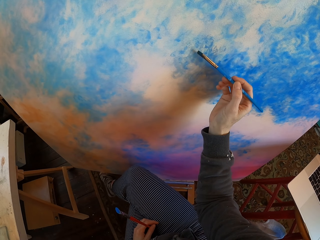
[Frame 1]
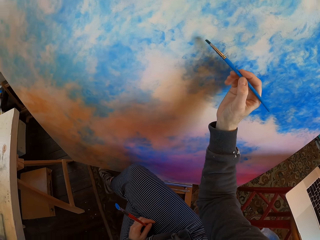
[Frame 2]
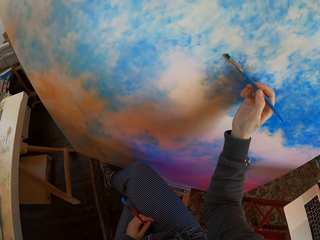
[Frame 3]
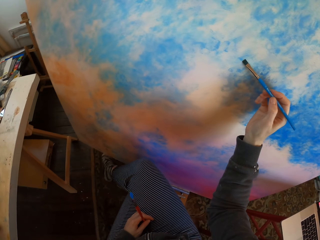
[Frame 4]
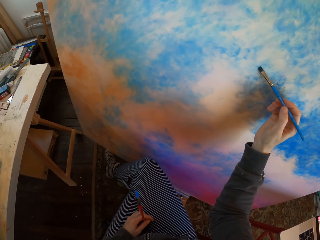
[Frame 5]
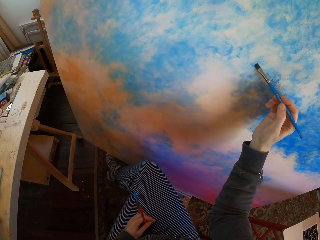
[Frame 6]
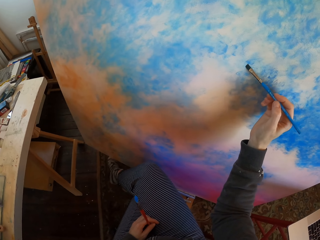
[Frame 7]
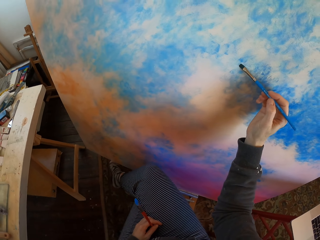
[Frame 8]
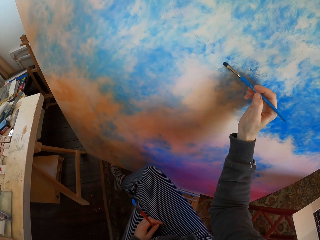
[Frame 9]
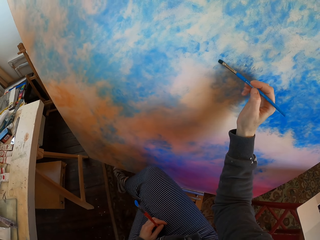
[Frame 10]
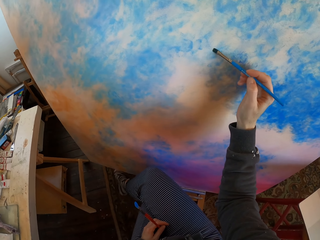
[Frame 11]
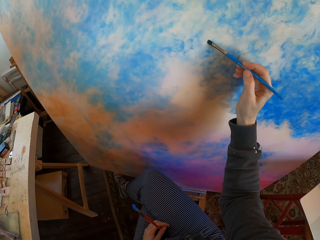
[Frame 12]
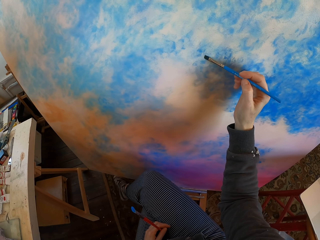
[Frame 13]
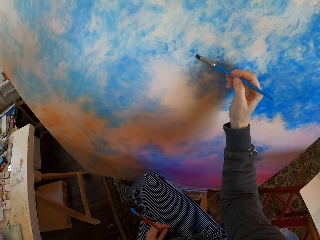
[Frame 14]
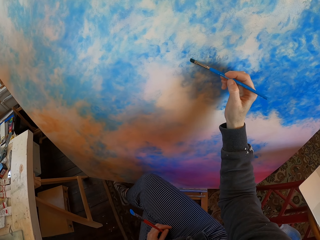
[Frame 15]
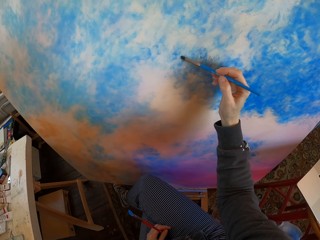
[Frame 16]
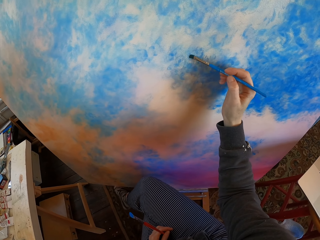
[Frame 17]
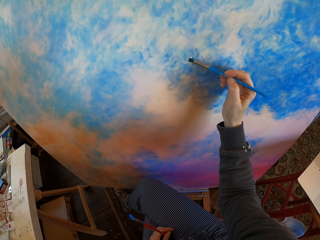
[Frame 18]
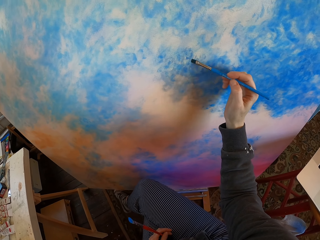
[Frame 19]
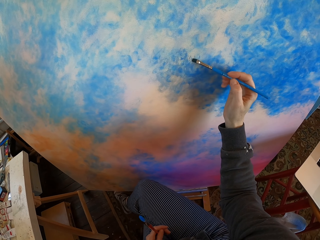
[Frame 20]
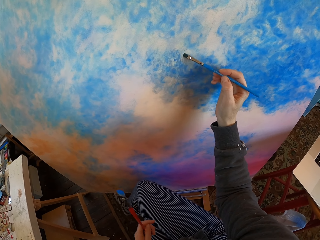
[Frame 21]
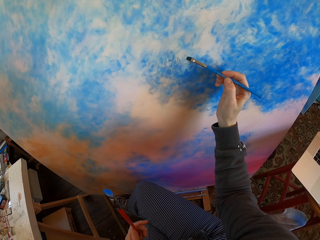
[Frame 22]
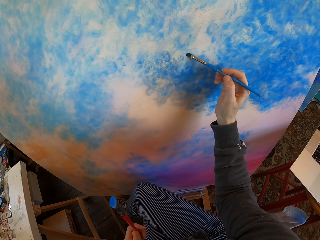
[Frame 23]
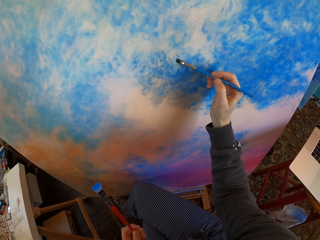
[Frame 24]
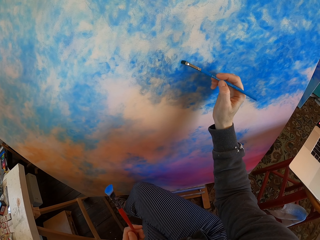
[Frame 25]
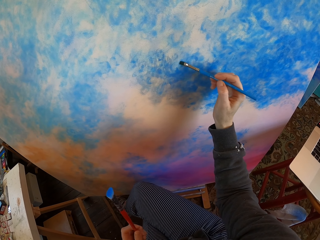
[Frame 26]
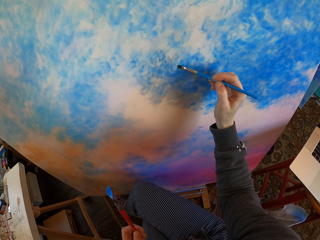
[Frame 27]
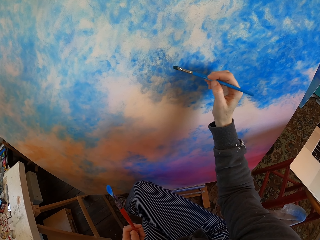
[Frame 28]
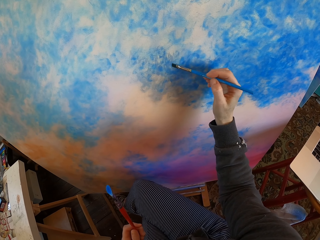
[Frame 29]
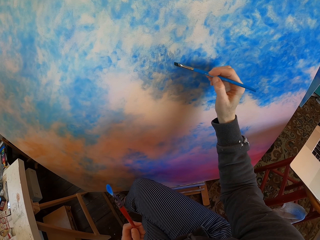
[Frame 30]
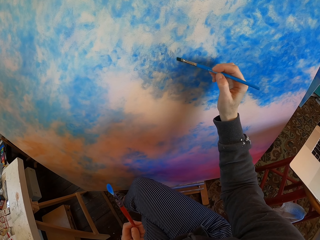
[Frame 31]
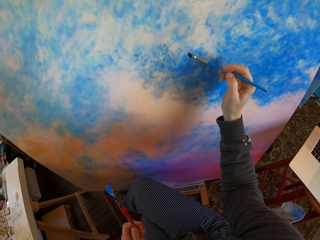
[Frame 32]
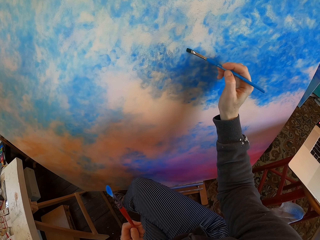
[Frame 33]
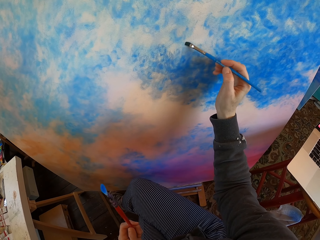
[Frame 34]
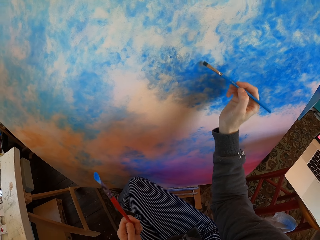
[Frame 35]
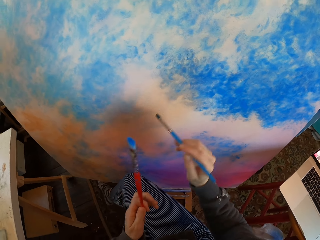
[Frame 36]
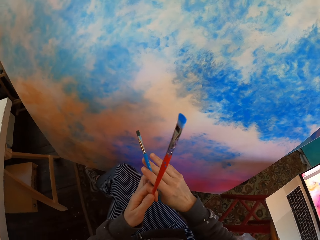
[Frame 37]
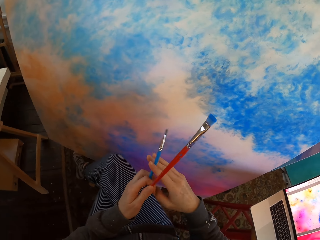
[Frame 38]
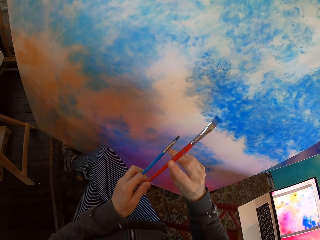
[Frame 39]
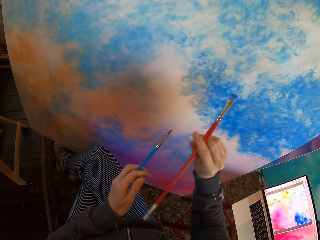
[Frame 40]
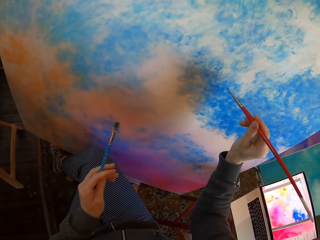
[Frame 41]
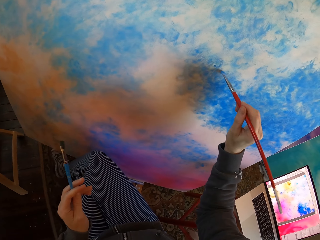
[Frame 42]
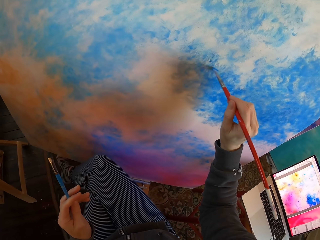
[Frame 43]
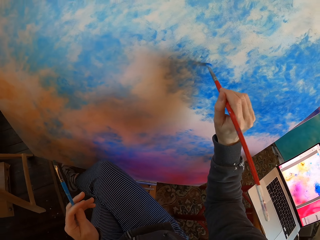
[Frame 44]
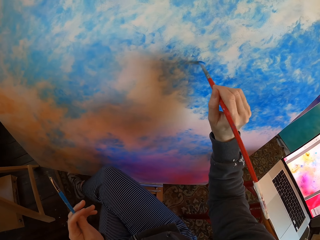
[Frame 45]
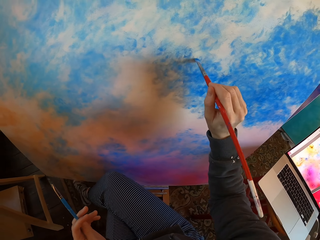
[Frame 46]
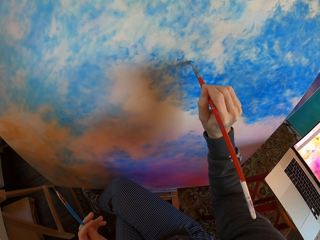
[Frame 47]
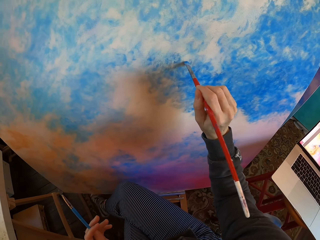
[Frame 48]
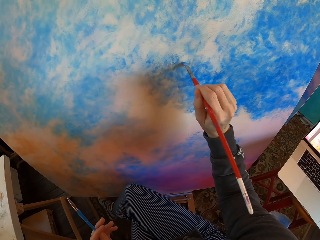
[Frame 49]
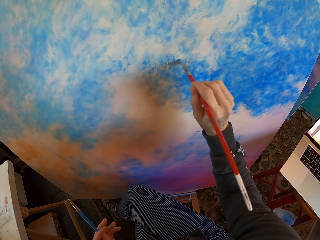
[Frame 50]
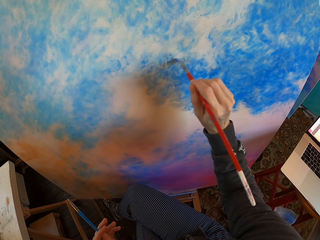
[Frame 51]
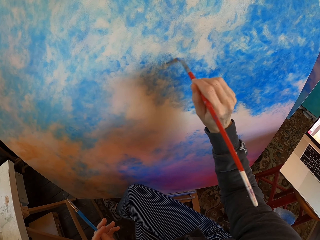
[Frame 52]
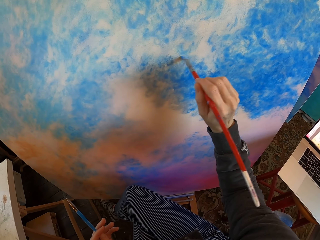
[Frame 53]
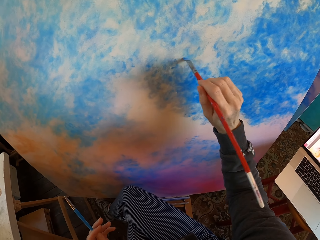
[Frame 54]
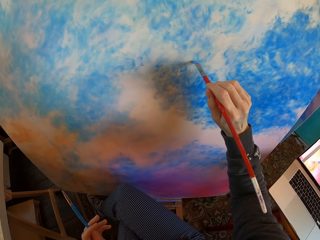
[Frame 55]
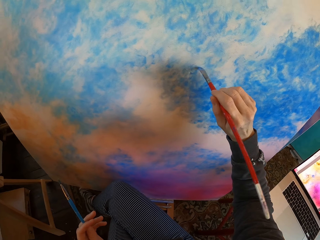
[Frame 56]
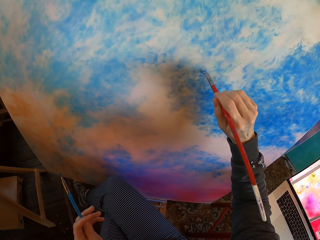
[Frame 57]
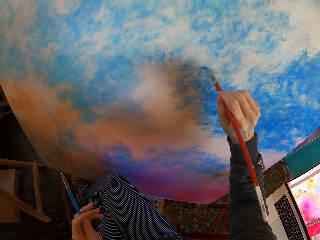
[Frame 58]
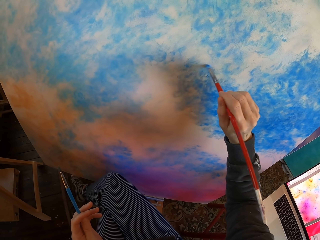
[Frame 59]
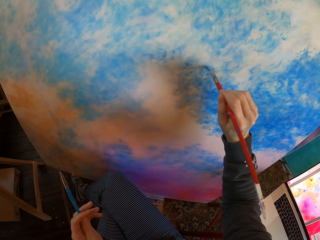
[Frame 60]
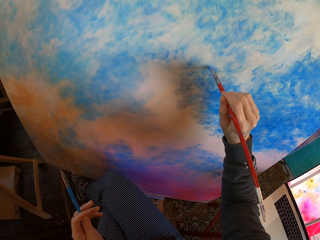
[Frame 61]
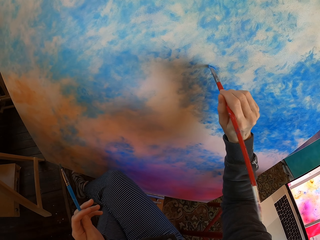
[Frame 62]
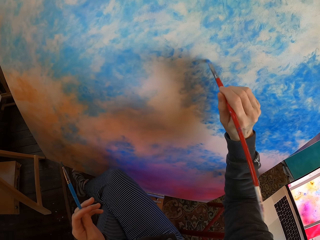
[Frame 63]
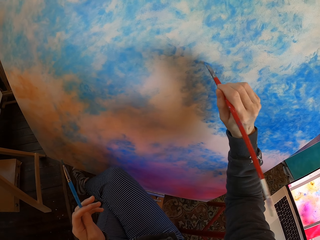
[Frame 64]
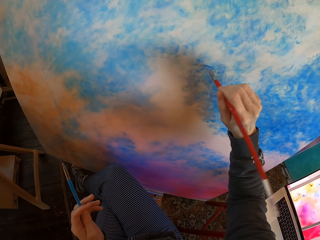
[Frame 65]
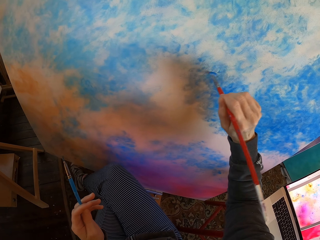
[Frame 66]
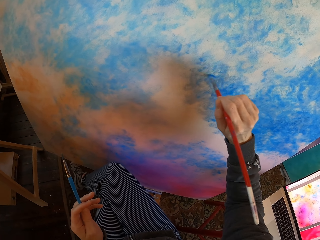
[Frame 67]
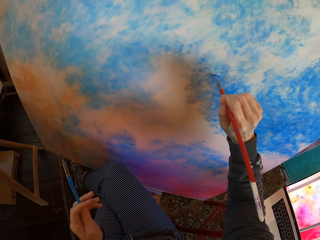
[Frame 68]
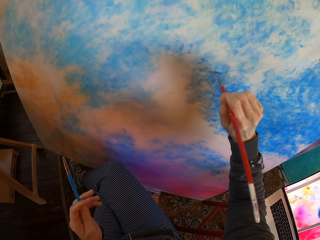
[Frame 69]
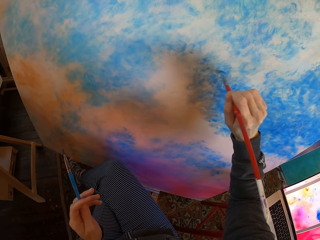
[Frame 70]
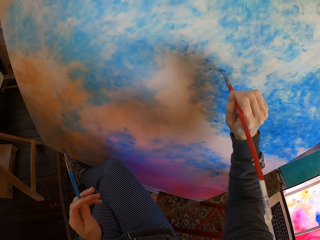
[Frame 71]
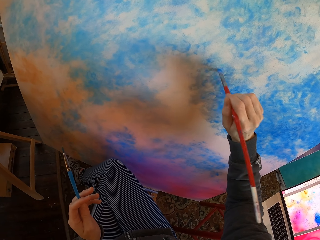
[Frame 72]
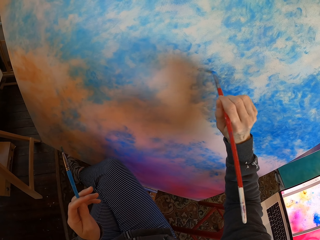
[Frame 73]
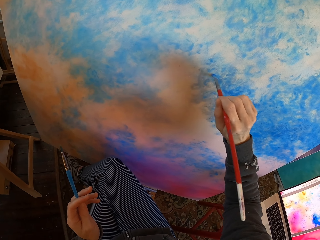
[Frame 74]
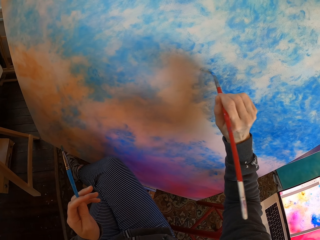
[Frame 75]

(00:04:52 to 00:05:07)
The camera wearer turns to the side. They color a board with a drawing color brush. They hold drawing color brushes. They color the board with the drawing color brush. They turn to the side. They color the board with the drawing color brush.

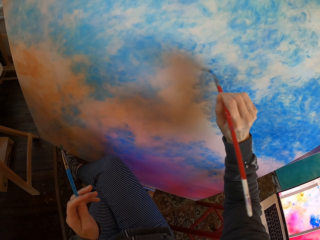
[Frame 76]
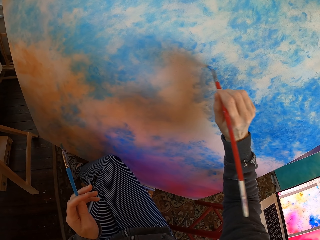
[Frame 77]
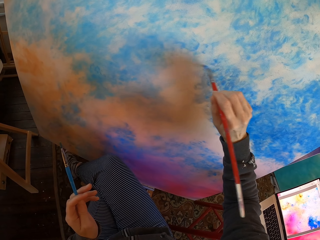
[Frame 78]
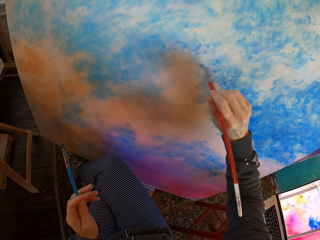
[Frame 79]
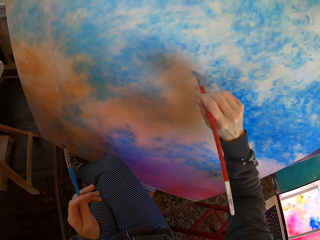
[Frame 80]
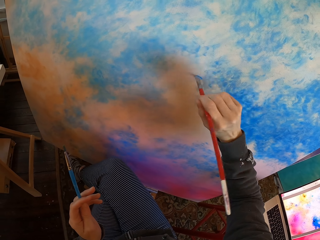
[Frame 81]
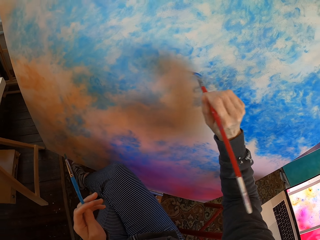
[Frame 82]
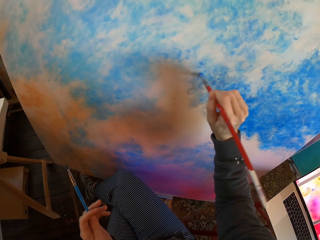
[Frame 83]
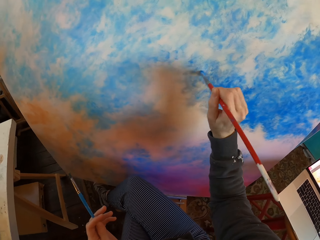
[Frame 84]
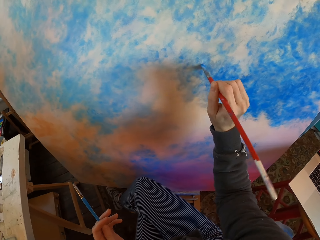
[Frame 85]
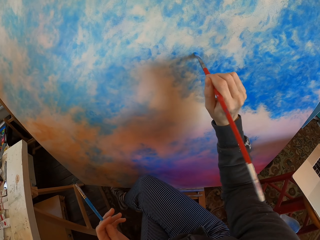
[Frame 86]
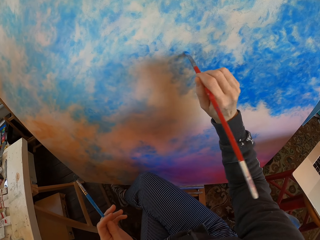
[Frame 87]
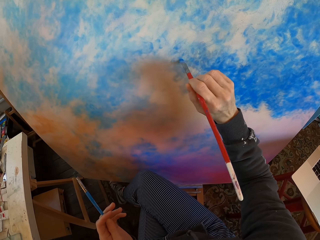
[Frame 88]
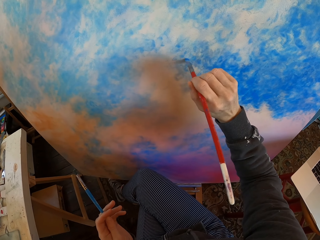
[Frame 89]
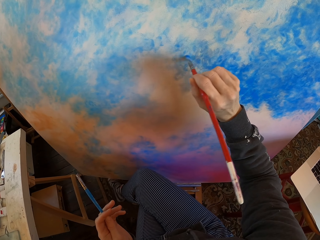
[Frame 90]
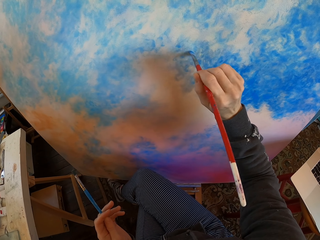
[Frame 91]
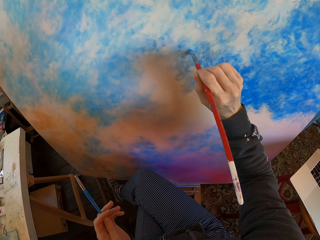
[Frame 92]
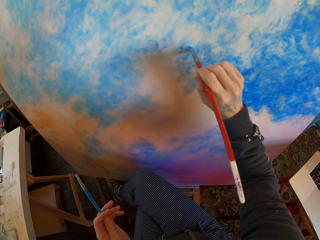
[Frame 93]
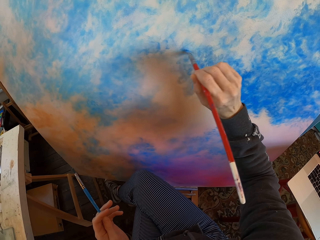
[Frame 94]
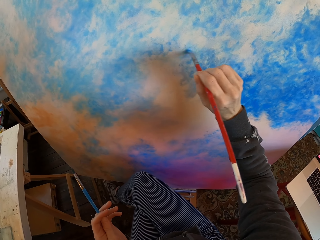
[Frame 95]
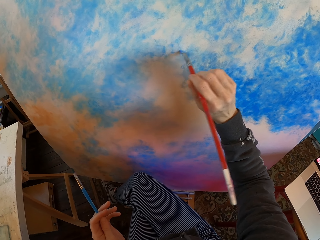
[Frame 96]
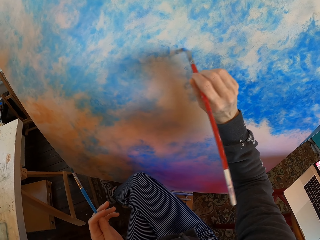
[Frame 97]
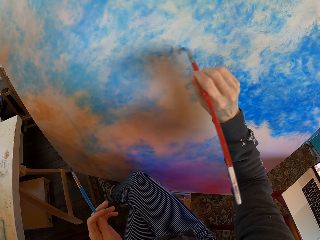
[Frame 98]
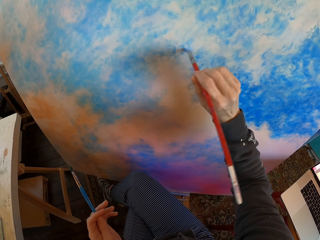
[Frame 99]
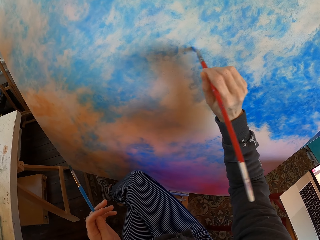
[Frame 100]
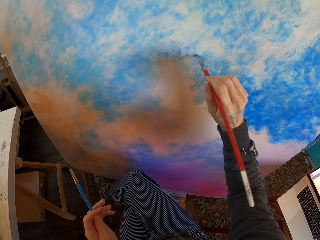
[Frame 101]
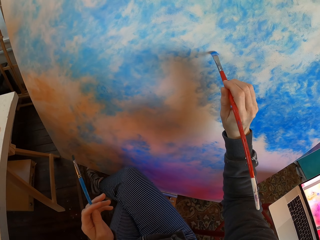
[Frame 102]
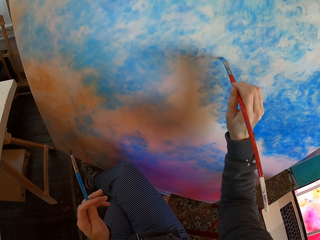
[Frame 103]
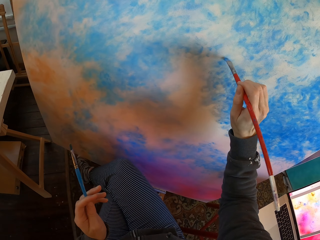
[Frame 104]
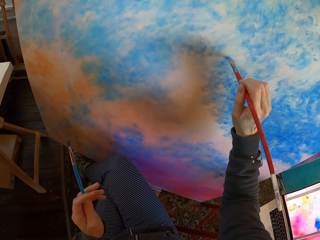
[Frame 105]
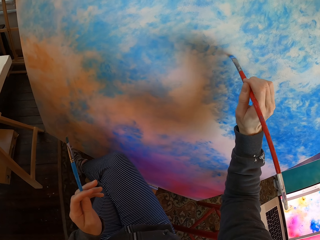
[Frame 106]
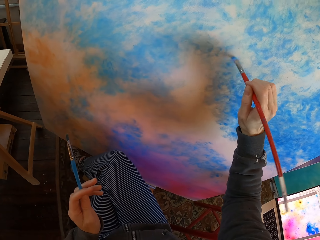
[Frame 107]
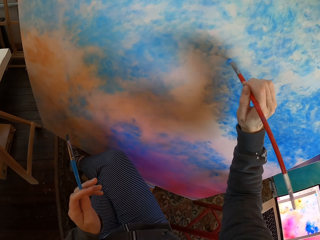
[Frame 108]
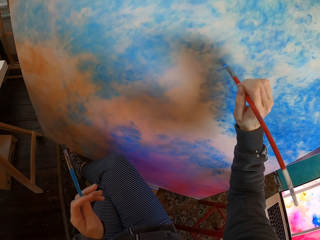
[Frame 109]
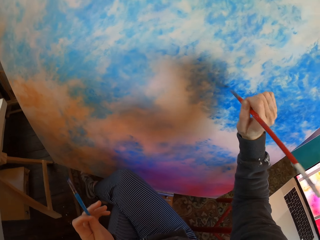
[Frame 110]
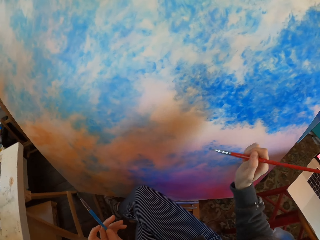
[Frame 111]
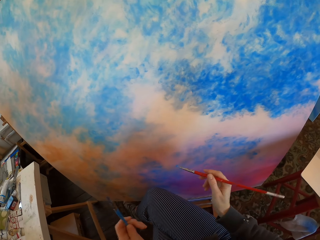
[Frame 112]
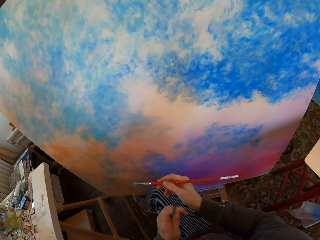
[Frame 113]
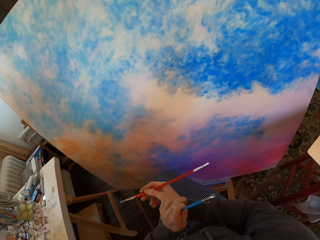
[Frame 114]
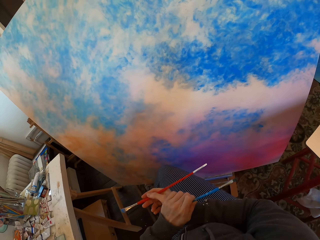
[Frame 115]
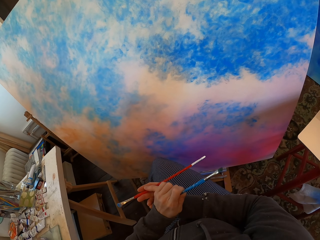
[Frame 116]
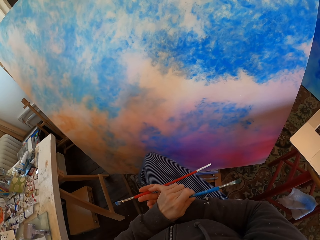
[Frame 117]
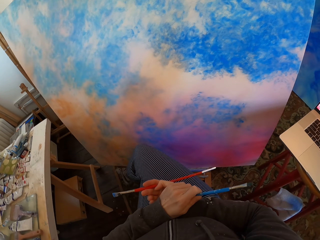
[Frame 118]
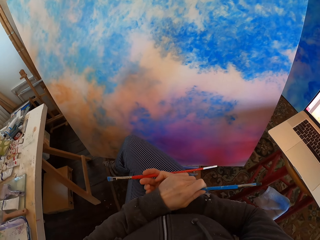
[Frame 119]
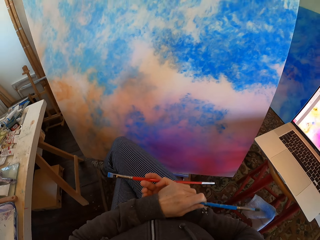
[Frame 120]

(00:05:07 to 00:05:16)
The camera wearer turns to the side. He colors a board with a drawing color brush. He turns to the side. He colors the board with the drawing color brush. He turns to the side. He holds the paint brush with his hands.
